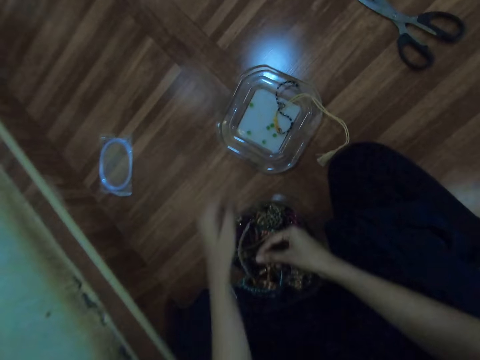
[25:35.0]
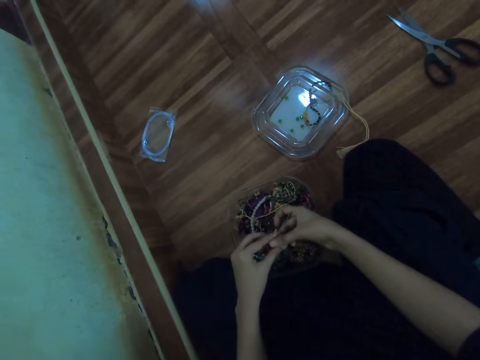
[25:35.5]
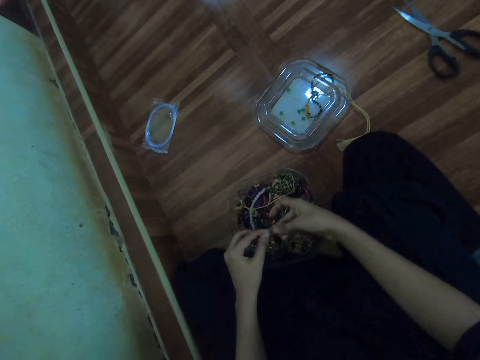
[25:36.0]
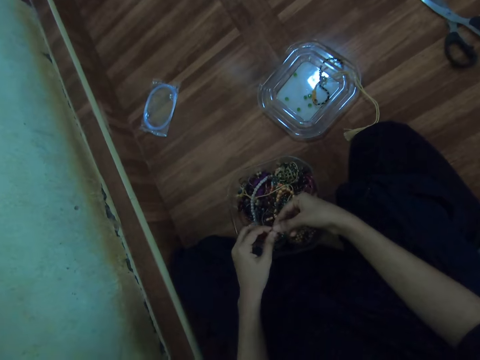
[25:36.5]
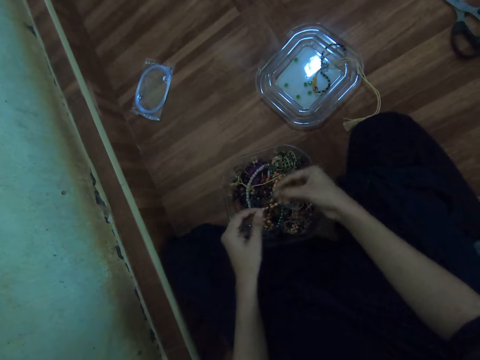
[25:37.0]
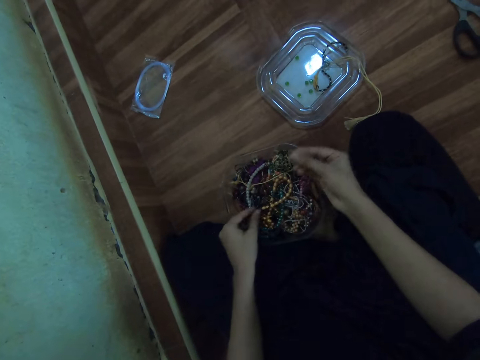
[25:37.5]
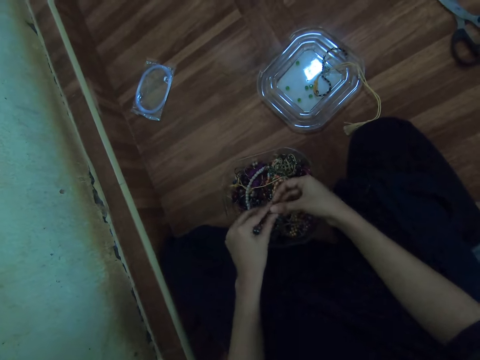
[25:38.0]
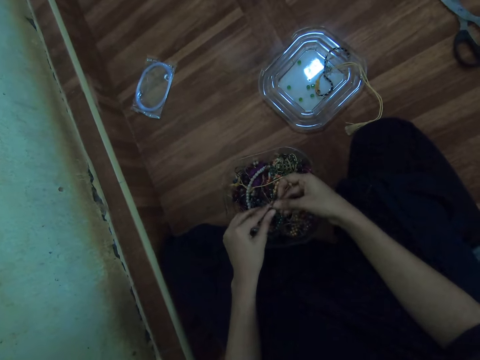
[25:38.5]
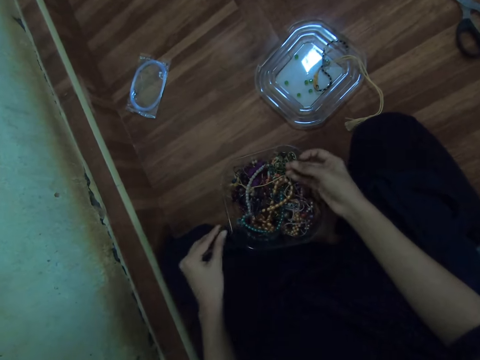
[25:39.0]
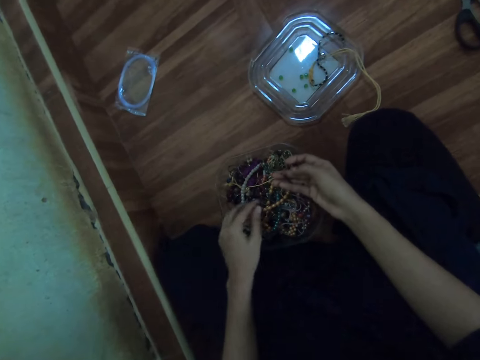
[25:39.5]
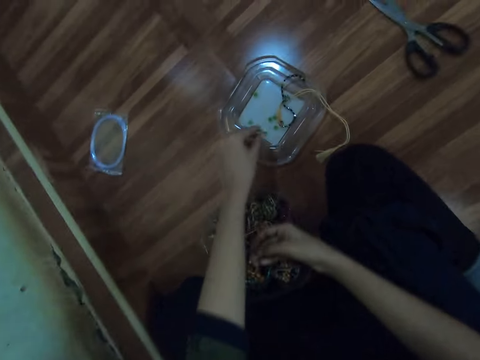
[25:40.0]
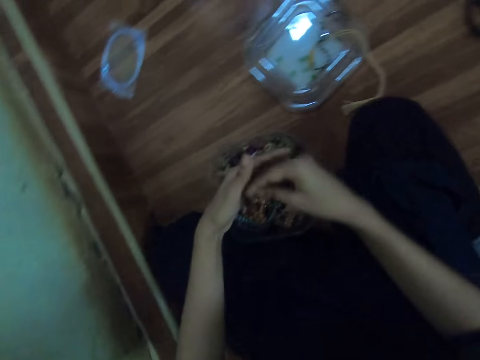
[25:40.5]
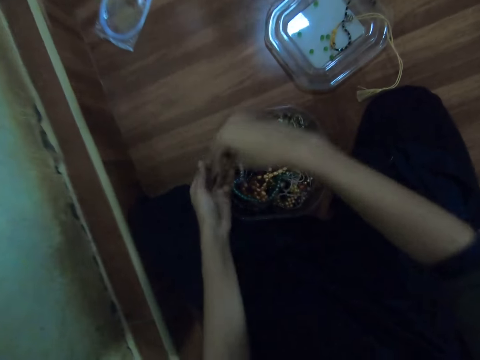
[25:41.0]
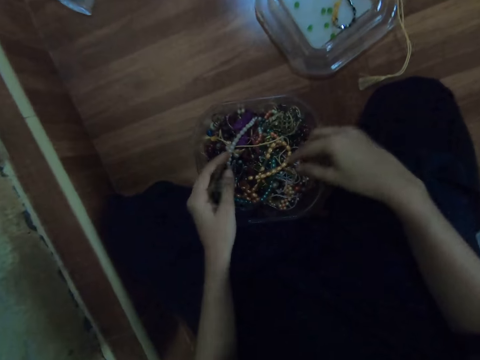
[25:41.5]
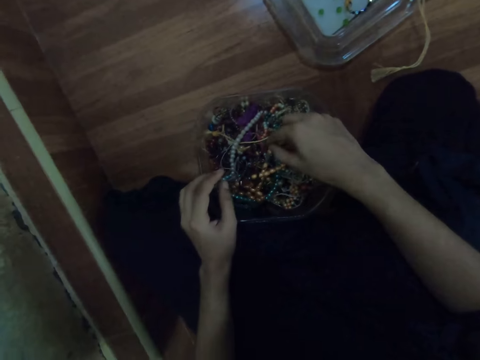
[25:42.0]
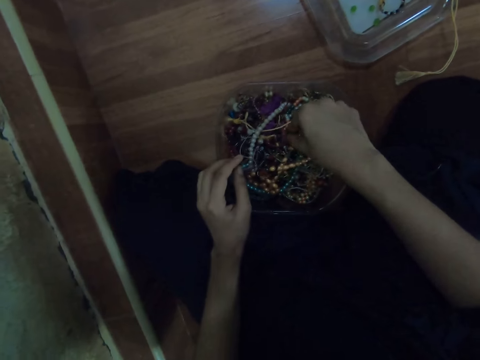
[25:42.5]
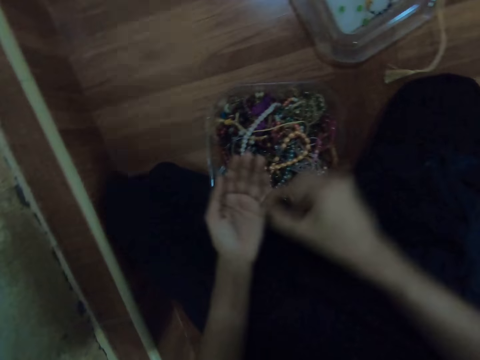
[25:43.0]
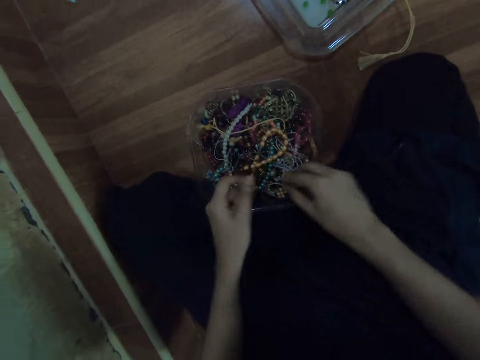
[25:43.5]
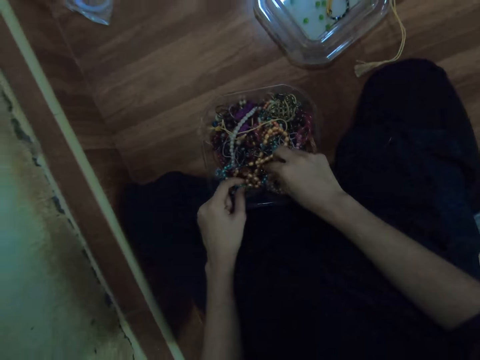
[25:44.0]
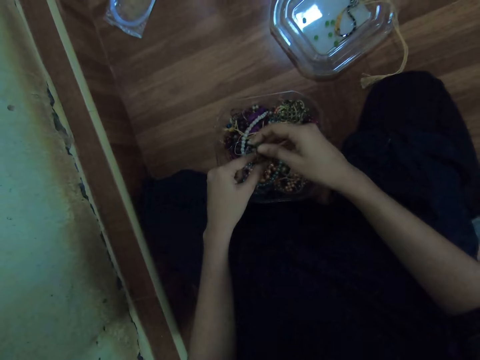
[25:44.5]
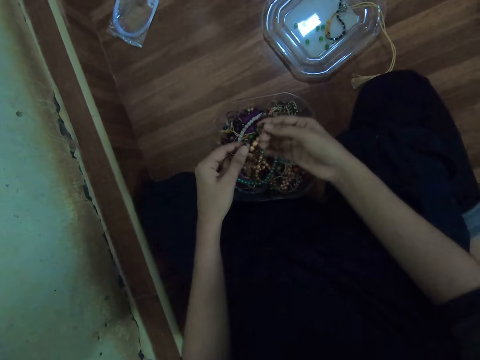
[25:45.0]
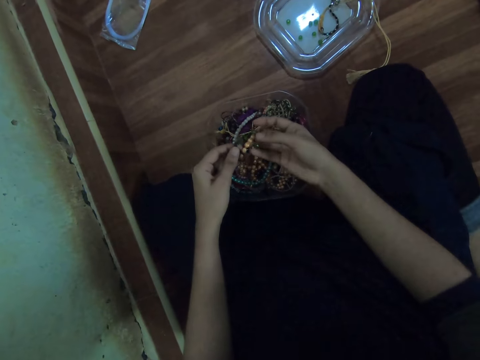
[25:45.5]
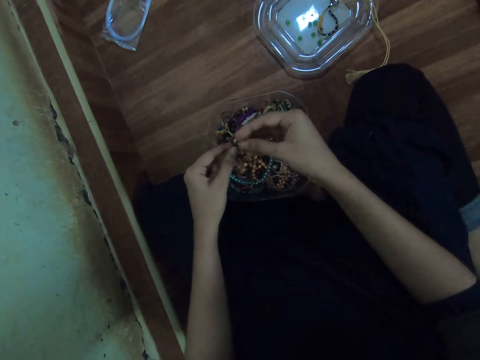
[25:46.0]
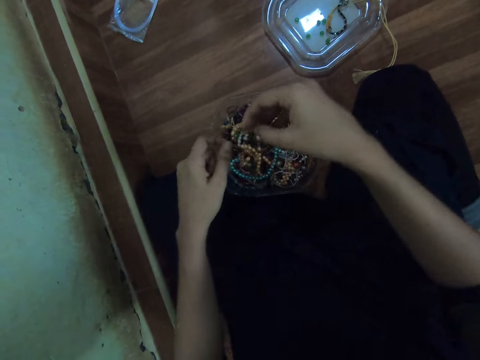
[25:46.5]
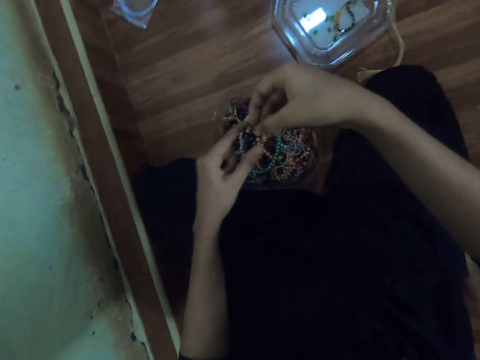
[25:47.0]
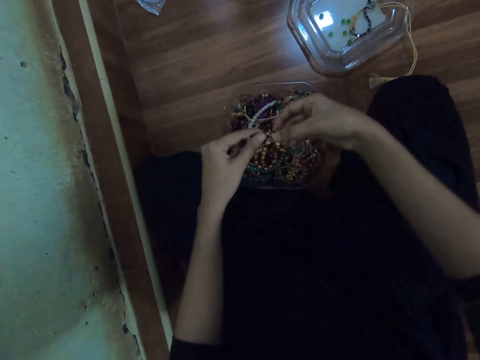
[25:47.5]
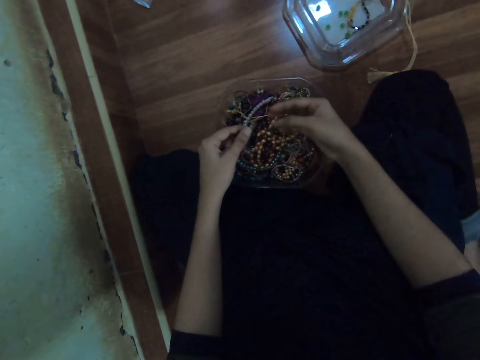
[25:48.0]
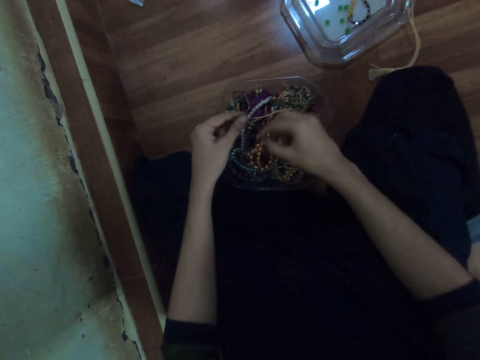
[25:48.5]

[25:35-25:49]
The camera wearer drops the bead in the container lid with her left hand. She removes a bead from the bead chain with her left hand. She drops the bead in the container lid with her left hand. She picks up a bead from the bead container with her right hand and puts the bead in her left hand. She picks up the bead chain from the bead container with her right hand and holds the bead chain with both hands.

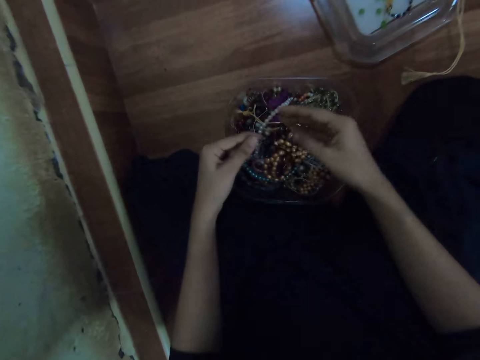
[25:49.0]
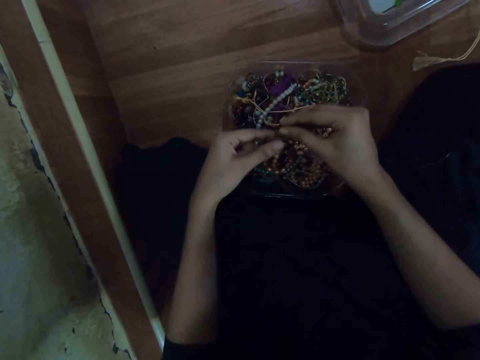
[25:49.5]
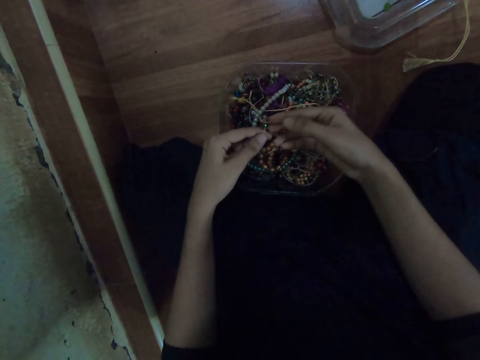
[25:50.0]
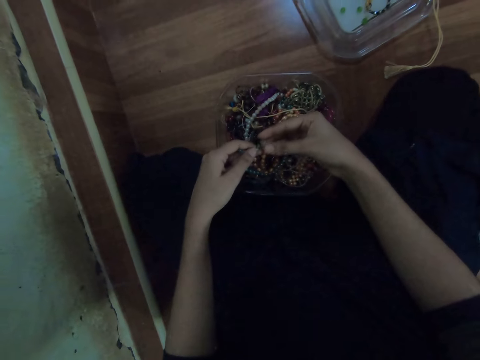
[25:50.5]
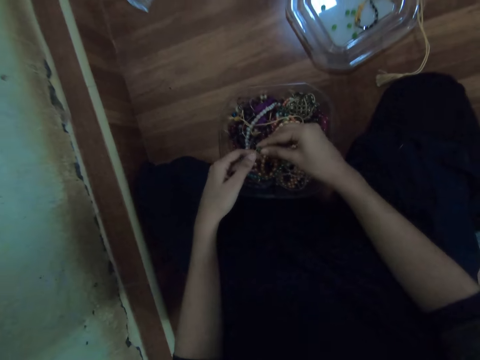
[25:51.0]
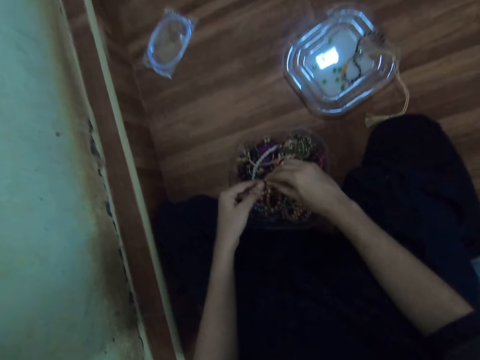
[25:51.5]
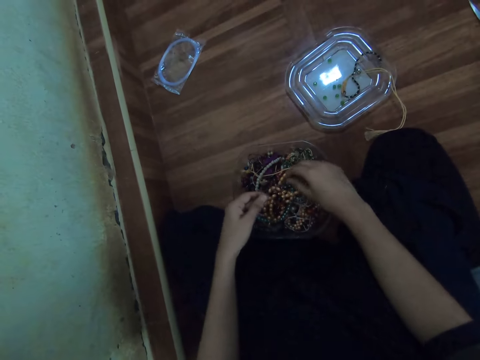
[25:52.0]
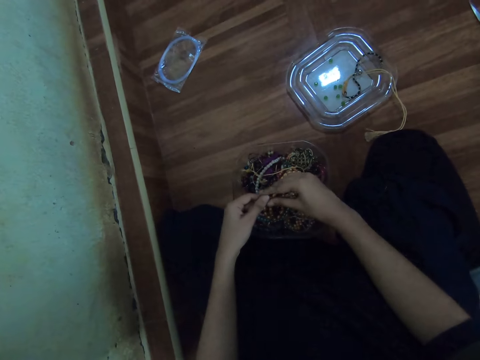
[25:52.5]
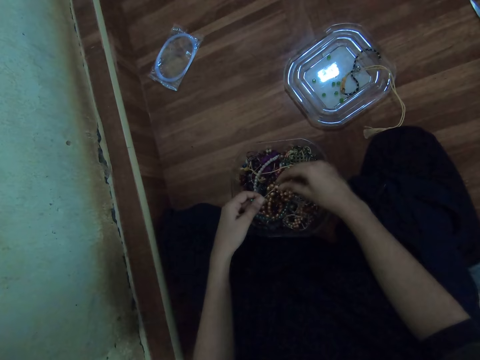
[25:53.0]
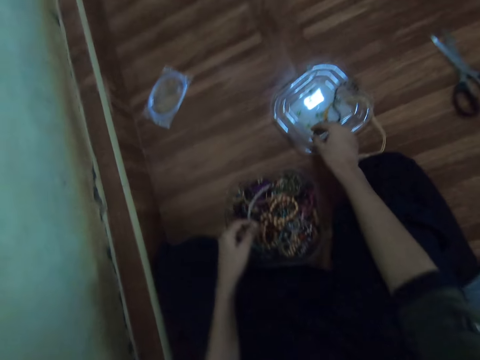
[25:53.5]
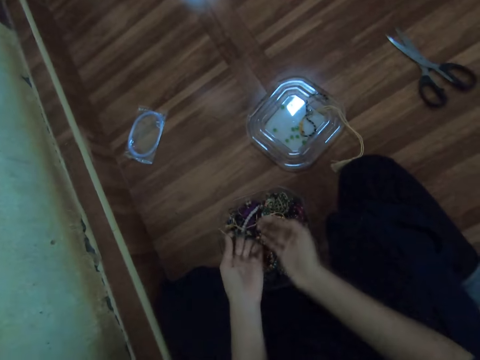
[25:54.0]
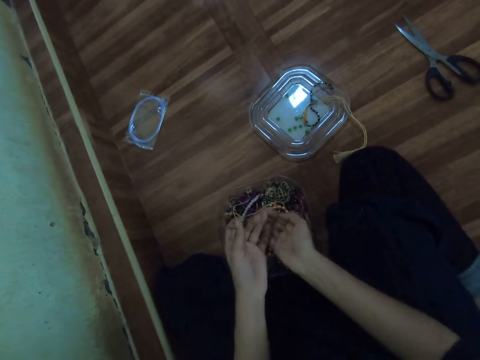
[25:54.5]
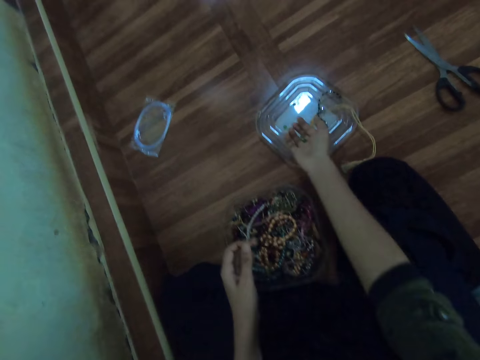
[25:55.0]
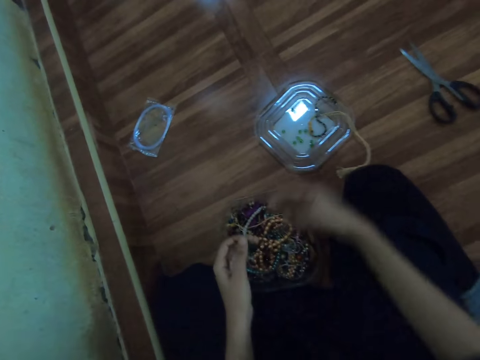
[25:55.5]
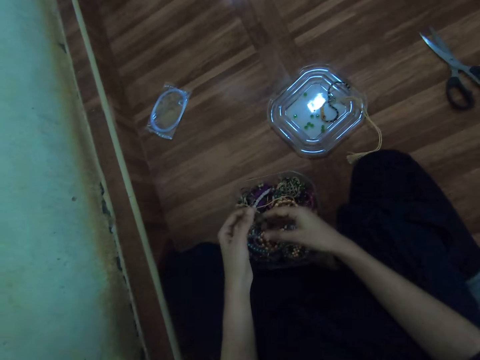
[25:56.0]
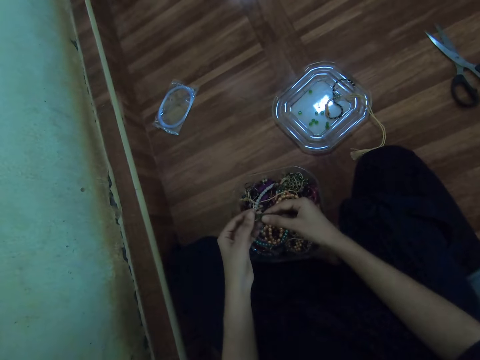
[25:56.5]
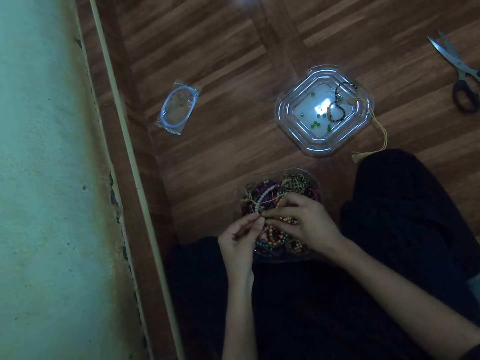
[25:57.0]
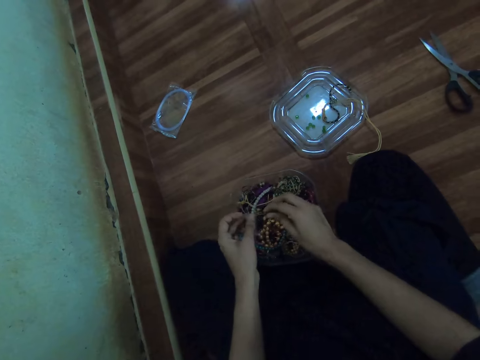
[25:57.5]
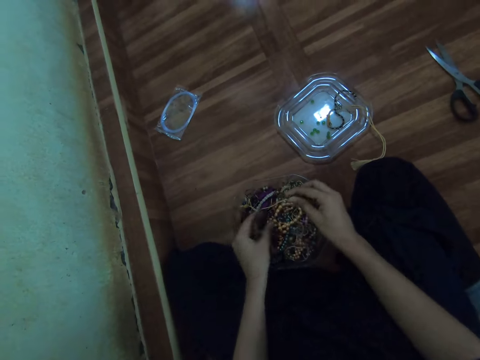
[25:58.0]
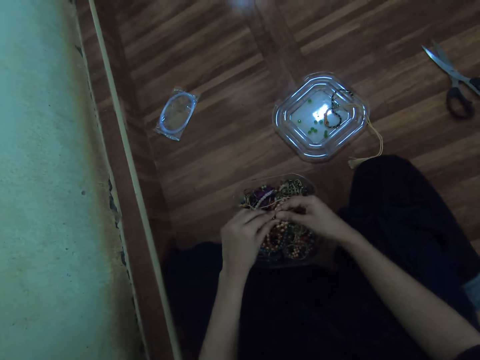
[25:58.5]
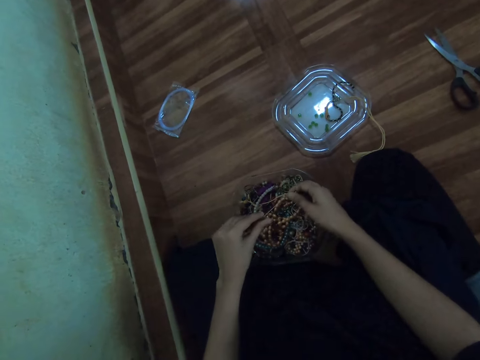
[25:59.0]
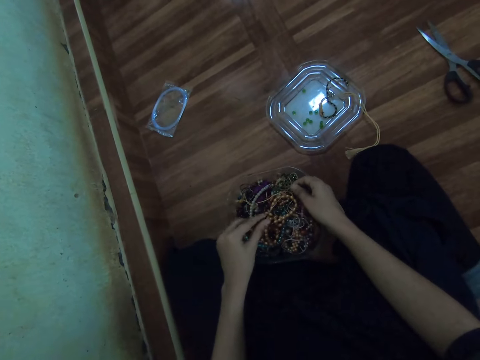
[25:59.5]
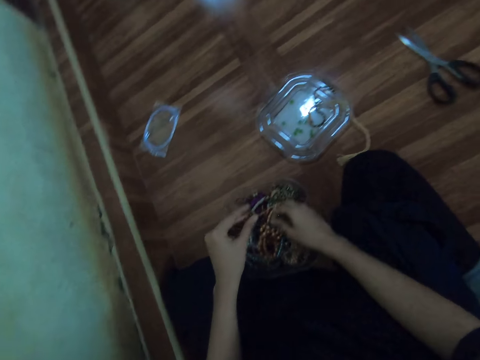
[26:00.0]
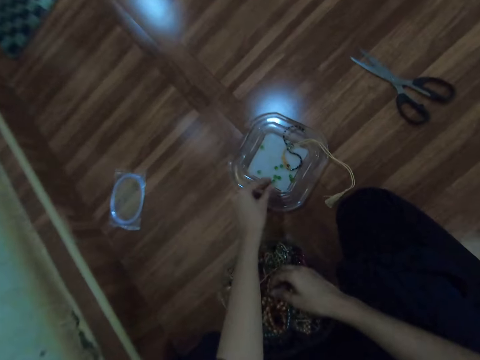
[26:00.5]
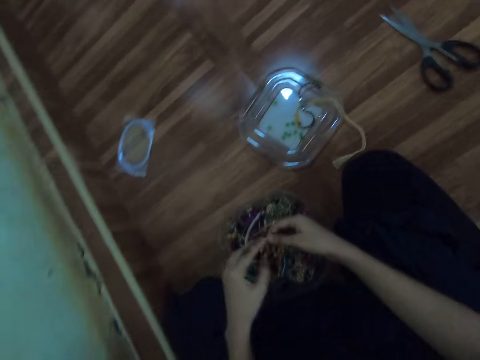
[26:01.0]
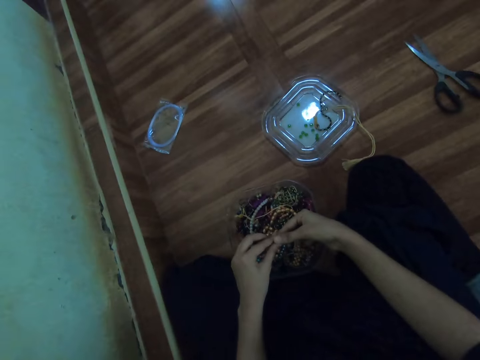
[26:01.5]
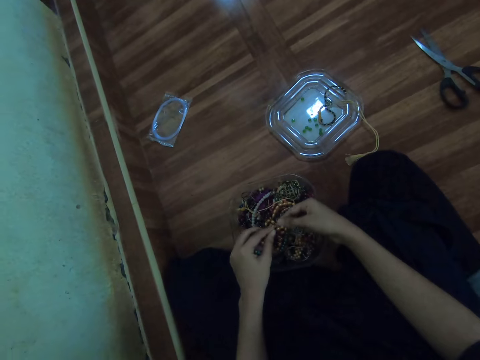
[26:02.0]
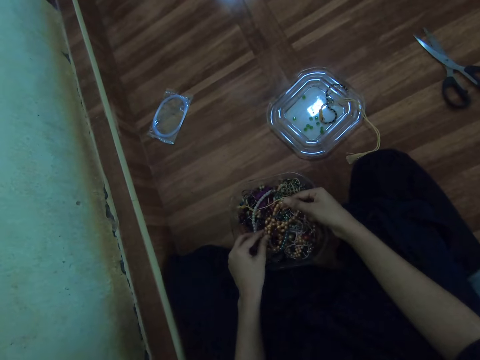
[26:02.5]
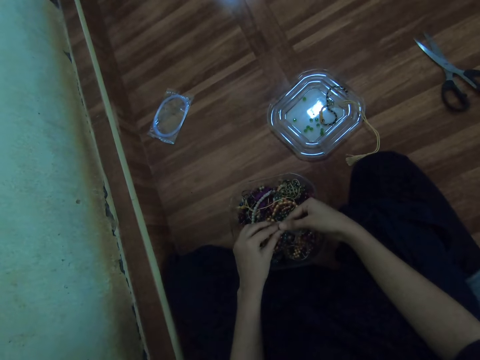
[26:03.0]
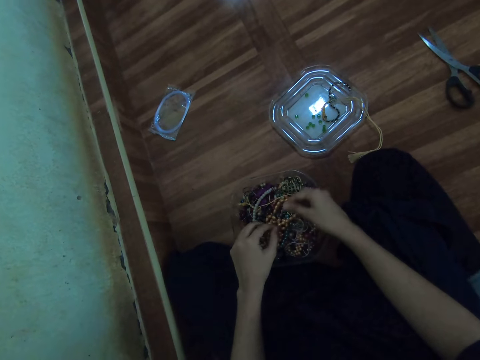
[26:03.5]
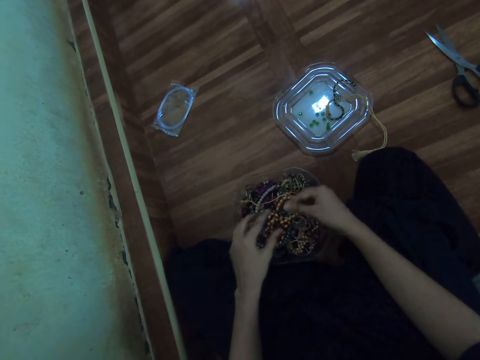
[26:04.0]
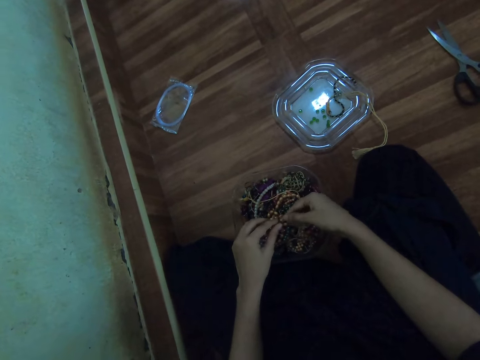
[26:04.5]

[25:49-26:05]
The camera wearer removes a bead from the bead chain or thread with her right hand. She drops the bead in the container lid with her right hand. She passes the bead in her right hand to her left hand. She removes the beads from the thread. She drops the bead on the container lid with her right hand. She removes a bead from the bead chain with her left hand. She drops the bead in the container lid with her left hand. She removes a bead from the bead chain with her left hand.
